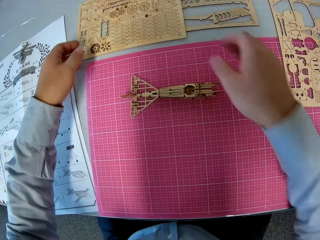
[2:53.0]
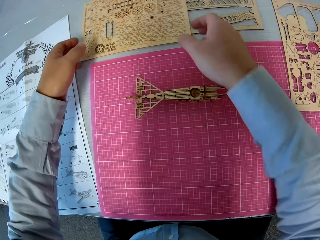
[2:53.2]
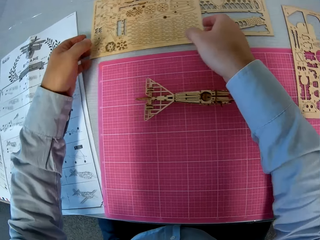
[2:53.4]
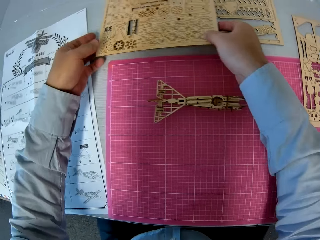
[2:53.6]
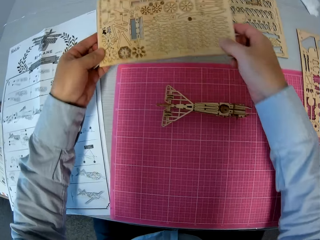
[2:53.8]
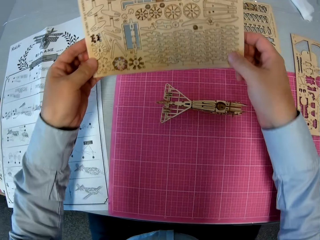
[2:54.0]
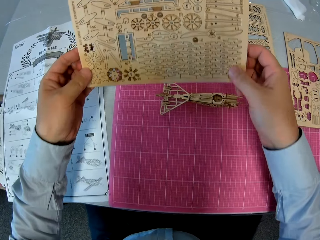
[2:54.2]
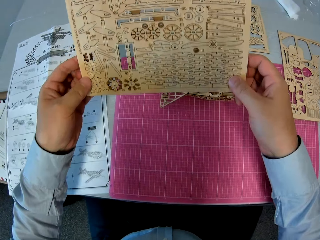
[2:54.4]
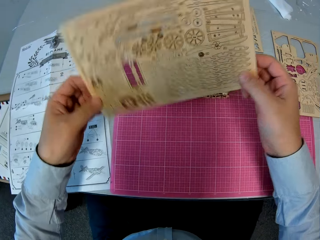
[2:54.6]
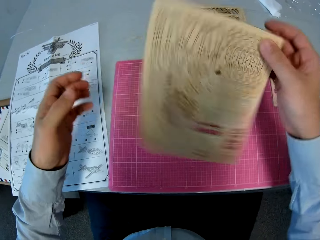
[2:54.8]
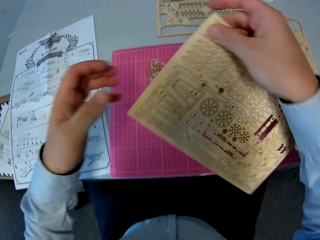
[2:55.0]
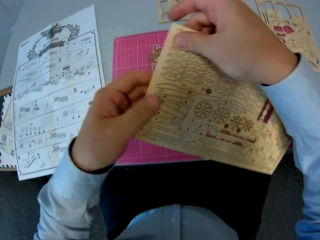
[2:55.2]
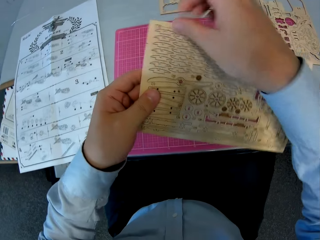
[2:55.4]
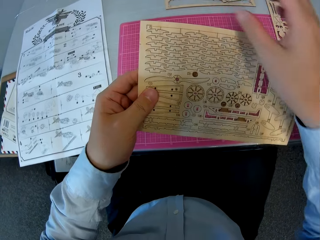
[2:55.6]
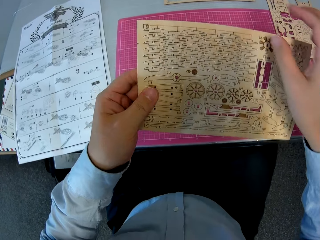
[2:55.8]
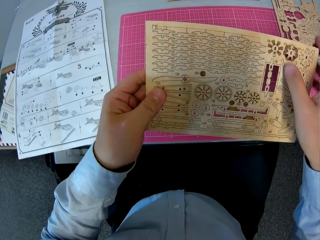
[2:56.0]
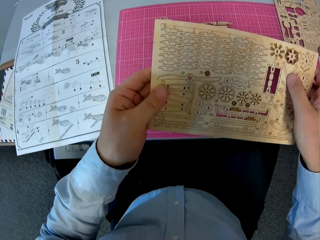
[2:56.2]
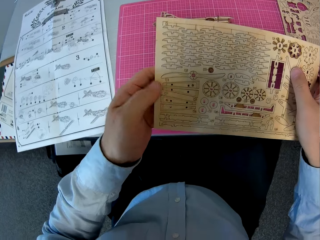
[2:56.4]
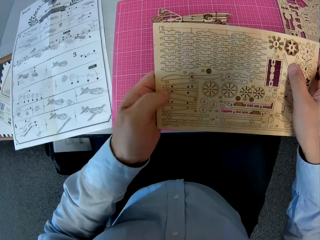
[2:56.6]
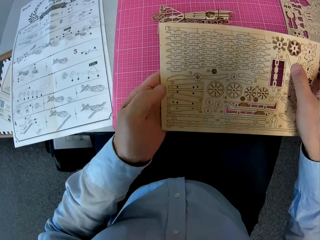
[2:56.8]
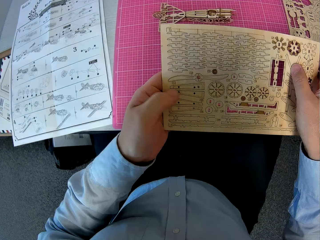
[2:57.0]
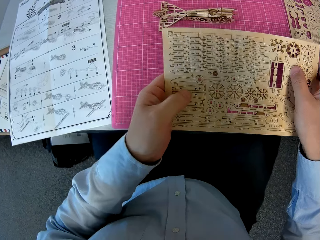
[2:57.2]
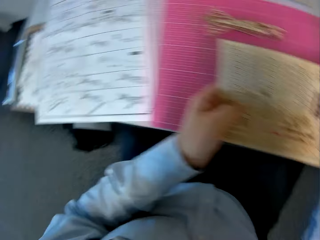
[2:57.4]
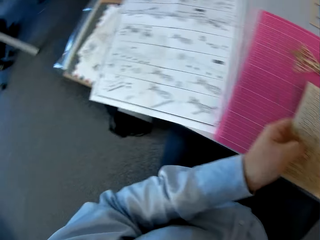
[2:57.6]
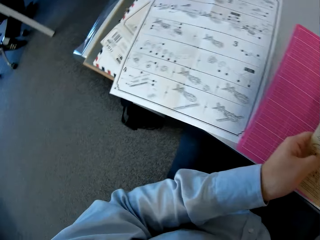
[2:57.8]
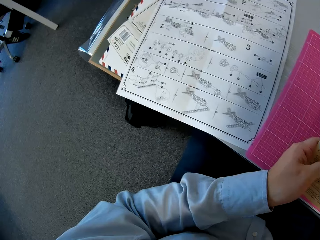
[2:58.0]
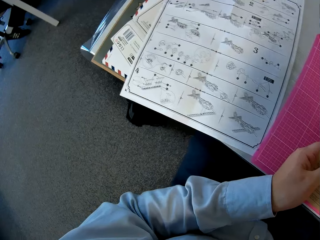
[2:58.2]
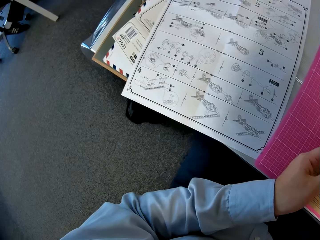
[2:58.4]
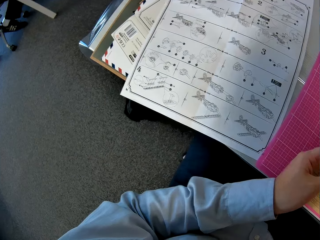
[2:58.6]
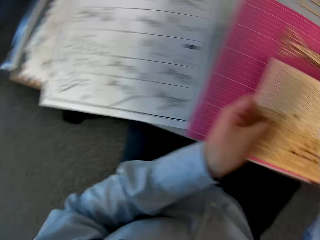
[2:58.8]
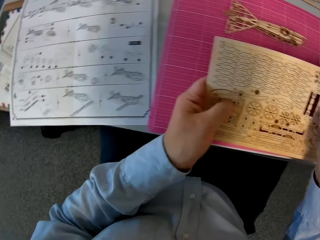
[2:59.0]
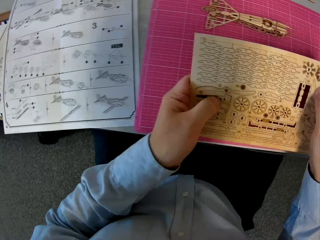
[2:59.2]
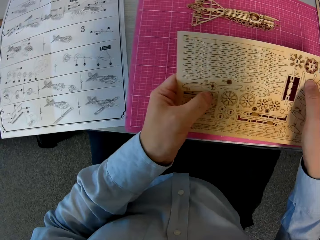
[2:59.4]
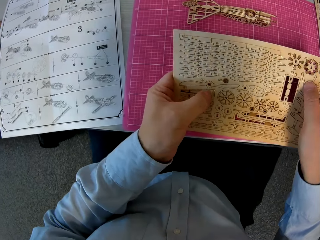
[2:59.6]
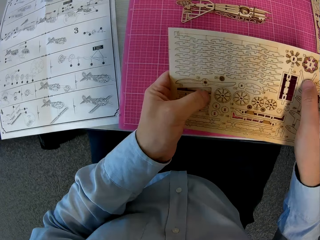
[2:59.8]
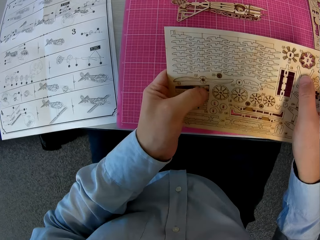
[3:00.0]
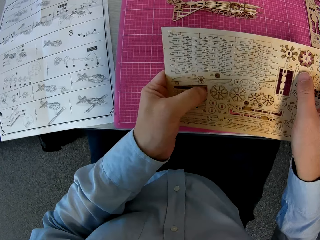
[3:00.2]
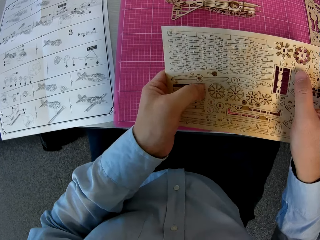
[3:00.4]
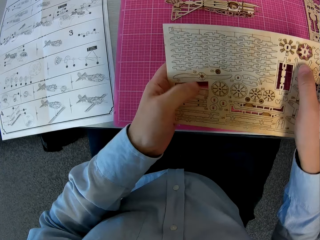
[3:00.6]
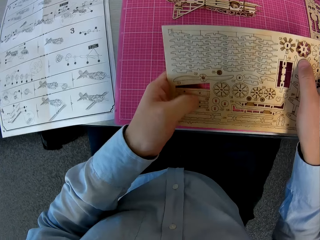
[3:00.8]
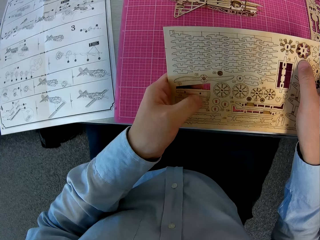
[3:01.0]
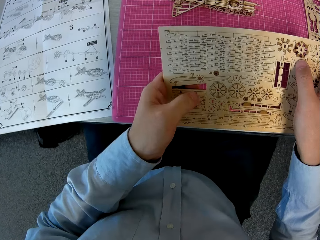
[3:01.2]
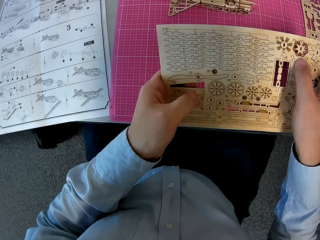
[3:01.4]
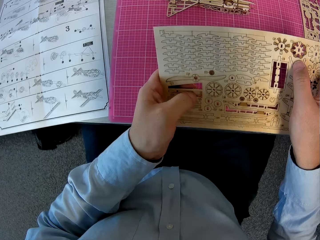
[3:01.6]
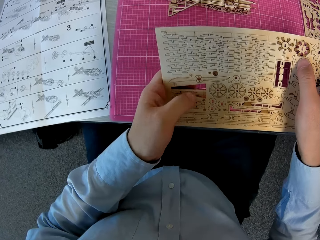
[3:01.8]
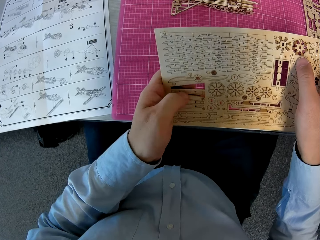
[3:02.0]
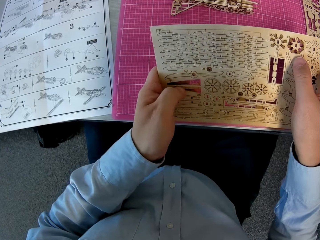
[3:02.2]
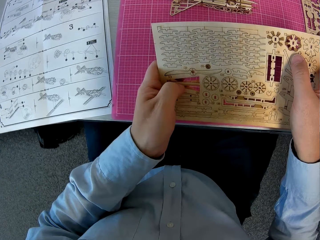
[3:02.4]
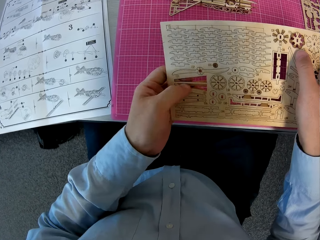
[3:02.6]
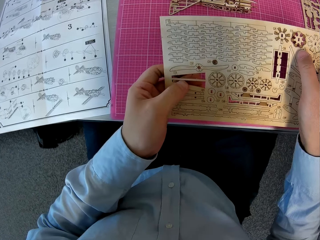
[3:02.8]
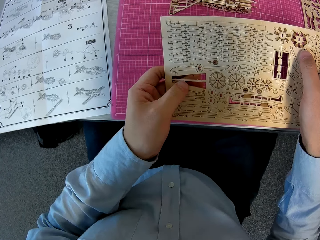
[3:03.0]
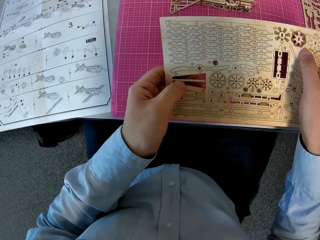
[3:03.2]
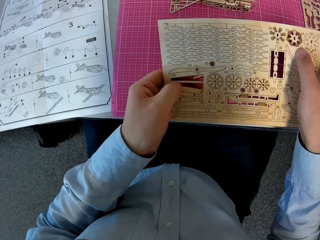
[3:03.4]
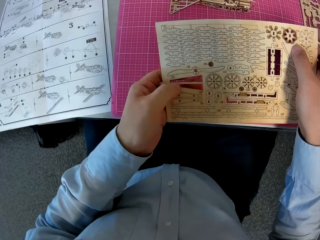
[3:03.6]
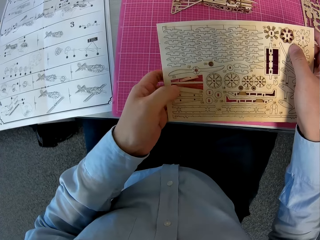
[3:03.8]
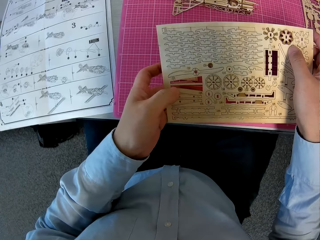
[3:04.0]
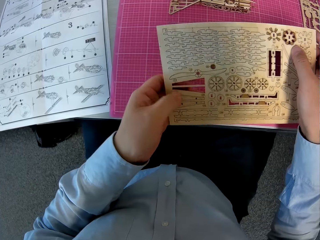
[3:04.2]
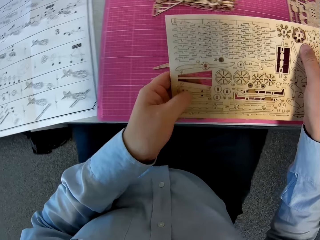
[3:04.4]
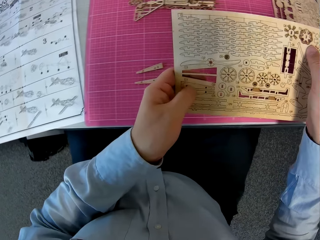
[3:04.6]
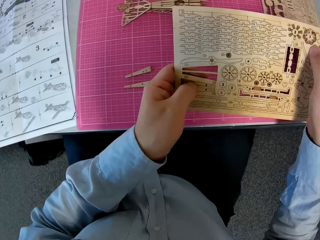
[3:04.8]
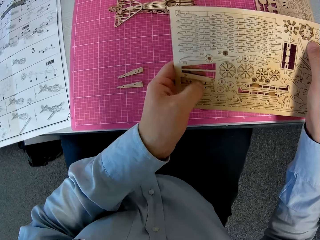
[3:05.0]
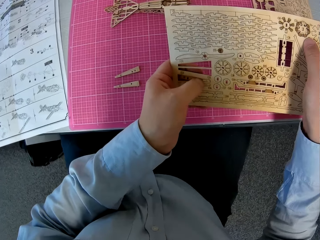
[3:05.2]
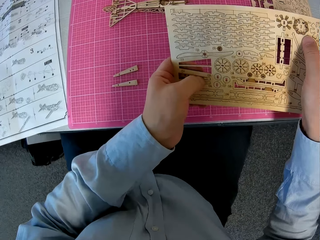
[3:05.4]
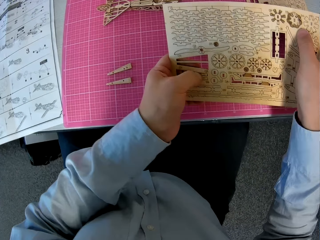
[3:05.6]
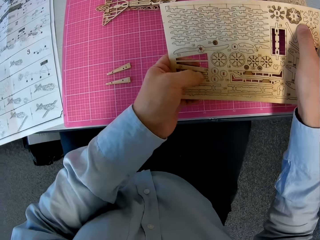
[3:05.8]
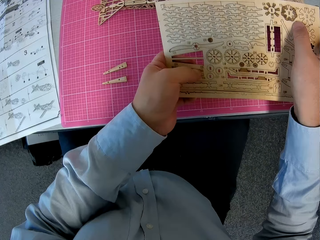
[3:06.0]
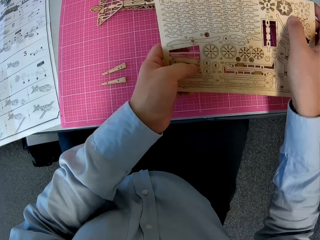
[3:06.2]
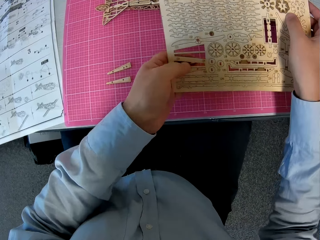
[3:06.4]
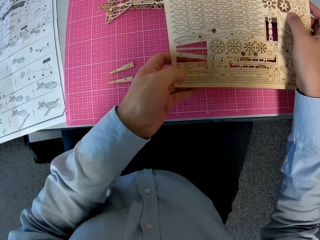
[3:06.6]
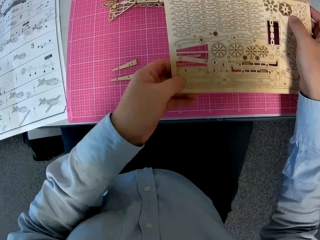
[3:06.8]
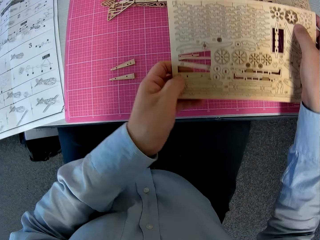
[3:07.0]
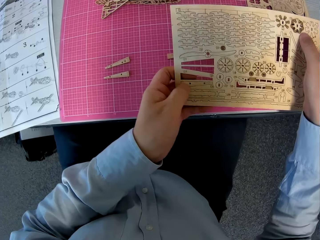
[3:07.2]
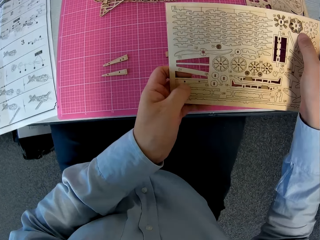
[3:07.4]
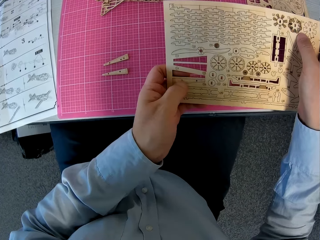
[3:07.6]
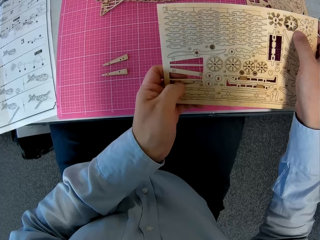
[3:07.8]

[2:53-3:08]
The camera wearer picks up a wooden sheet or paperboard before the cutting sheet or cutting mat on the table. He turns over the wooden sheet in his hands. He looks at the paperboard. He glances at the instruction manual. He detaches wooden pieces or pieces of paperboard from the wooden sheet. He drops the pieces of paperboard on the cutting mat on the desk.

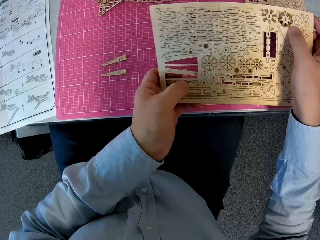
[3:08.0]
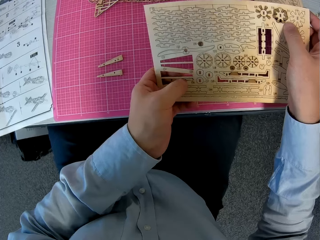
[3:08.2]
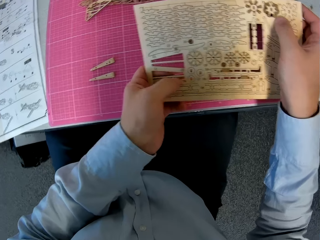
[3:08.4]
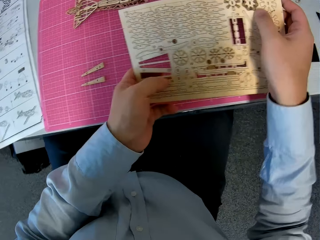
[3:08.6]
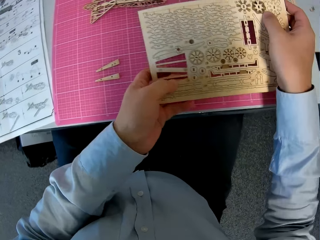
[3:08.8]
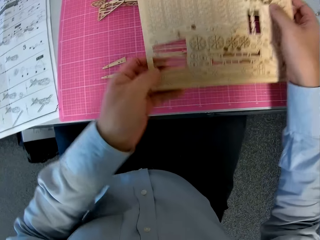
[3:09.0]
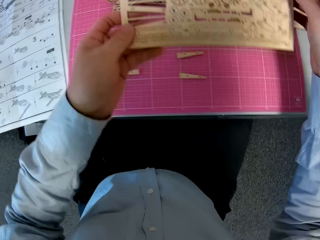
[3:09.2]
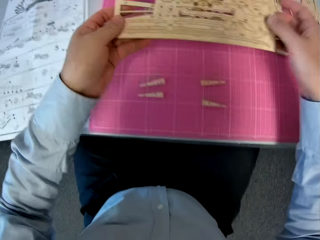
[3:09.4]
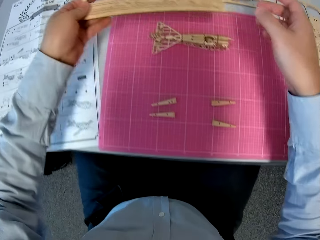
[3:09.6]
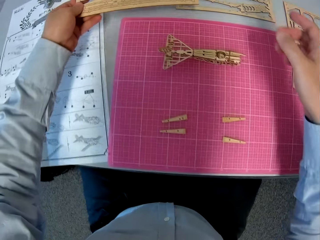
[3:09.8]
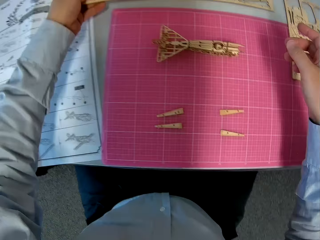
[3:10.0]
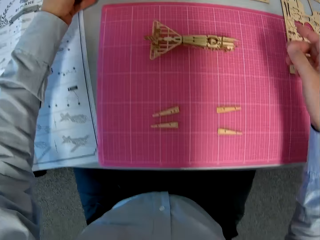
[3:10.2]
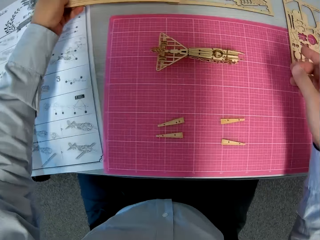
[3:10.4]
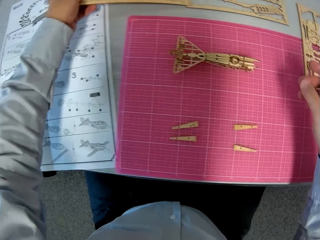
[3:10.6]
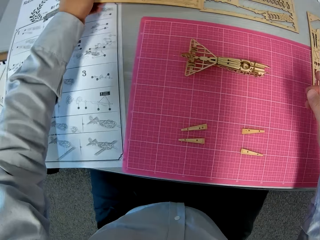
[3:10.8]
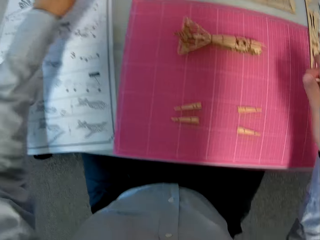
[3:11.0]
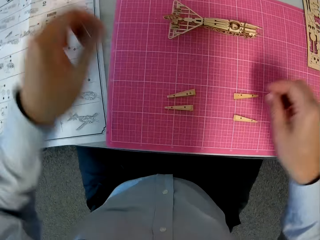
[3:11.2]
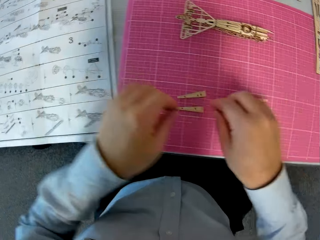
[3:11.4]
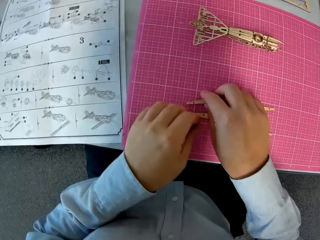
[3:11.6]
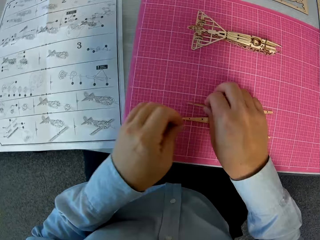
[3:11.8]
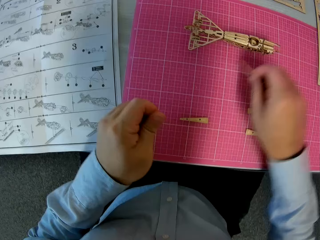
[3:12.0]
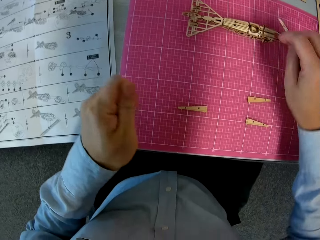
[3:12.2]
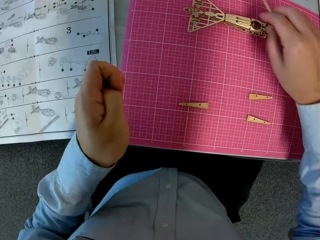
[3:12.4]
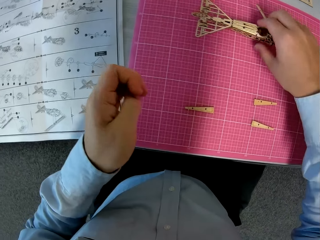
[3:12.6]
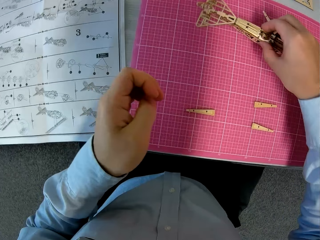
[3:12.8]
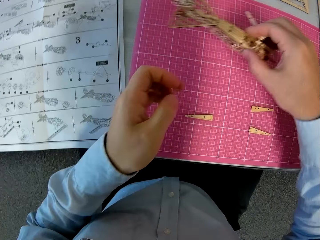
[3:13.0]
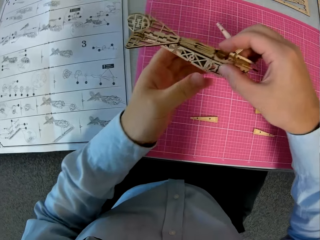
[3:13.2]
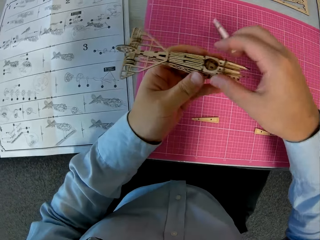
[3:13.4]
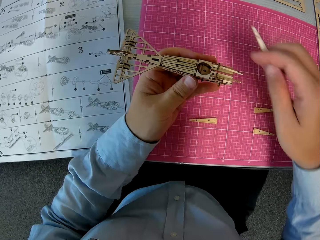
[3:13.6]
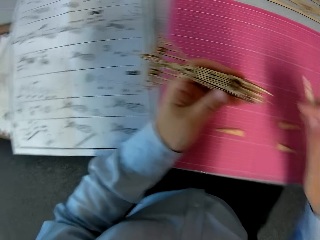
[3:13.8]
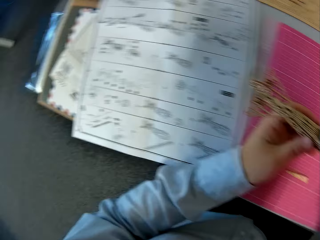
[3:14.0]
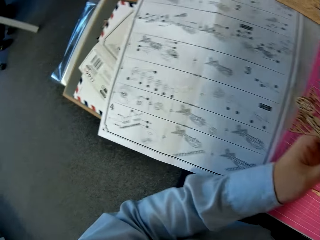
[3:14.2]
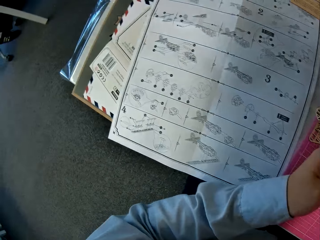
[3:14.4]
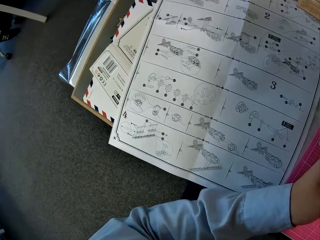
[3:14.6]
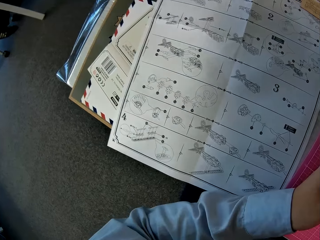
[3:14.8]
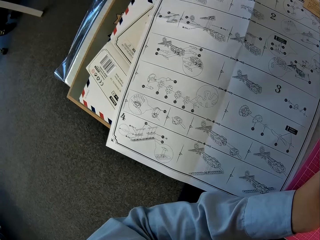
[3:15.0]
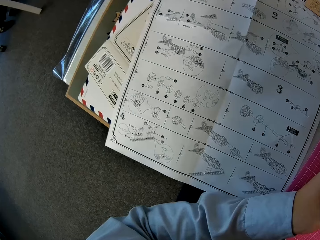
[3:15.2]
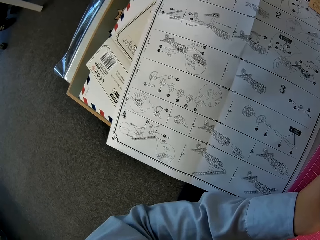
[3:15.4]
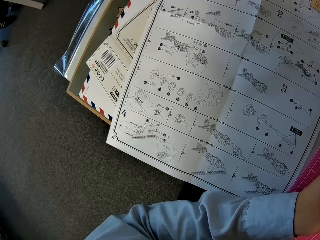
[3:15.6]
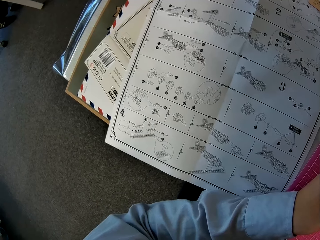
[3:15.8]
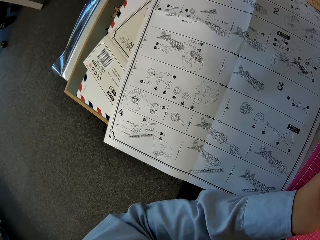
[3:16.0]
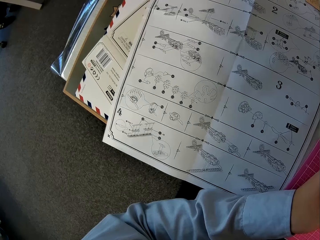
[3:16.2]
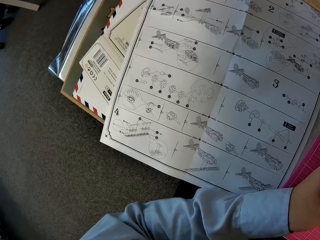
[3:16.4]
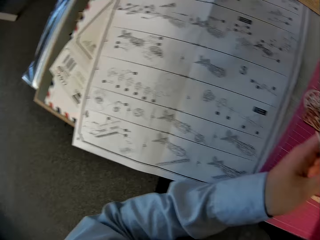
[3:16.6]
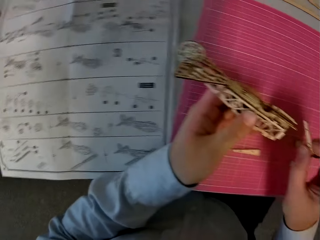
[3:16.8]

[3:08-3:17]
The camera wearer places the wooden sheet on the table. They pick up one of the wooden pieces on the cutting sheet. They pick up the assembled wooden pieces from the cutting sheet. They glance at the instruction manual.
